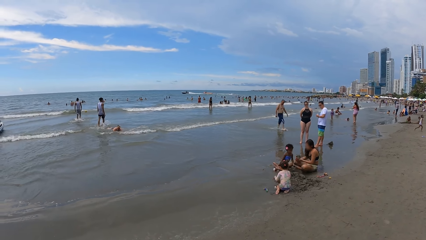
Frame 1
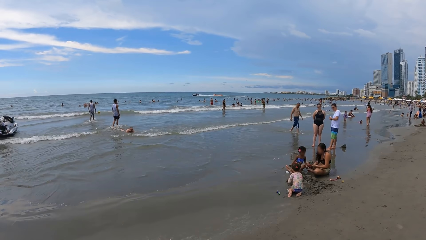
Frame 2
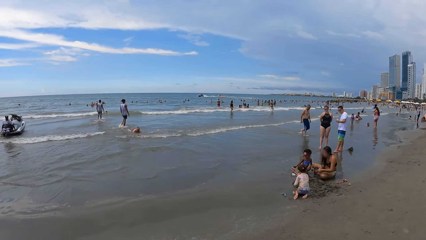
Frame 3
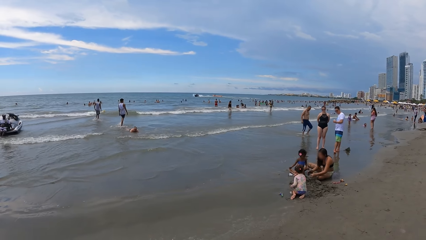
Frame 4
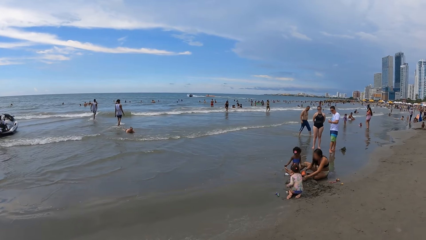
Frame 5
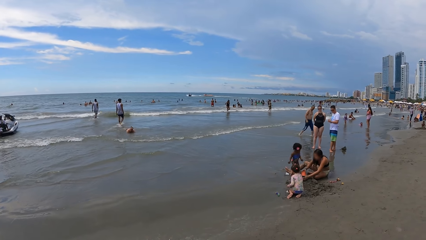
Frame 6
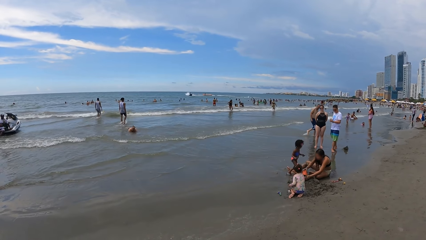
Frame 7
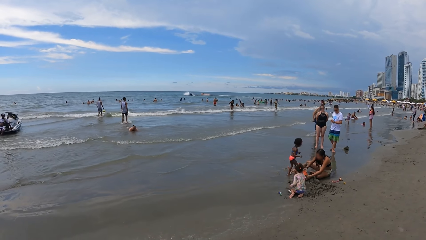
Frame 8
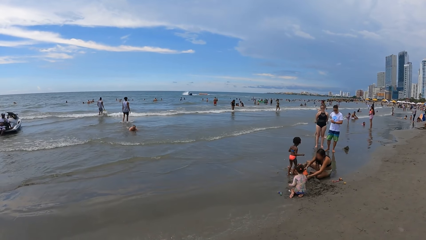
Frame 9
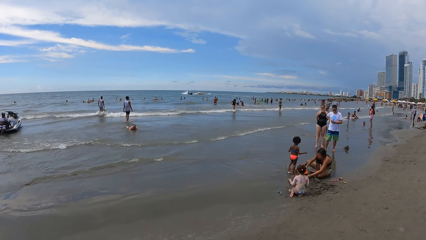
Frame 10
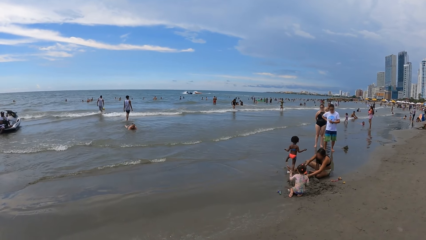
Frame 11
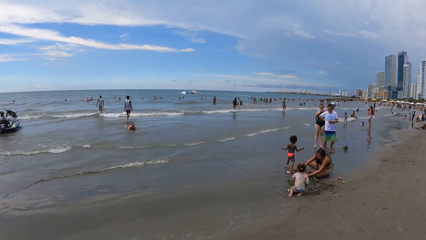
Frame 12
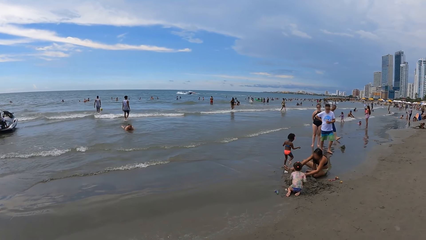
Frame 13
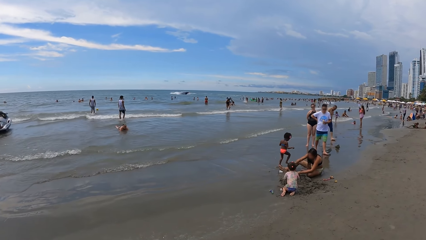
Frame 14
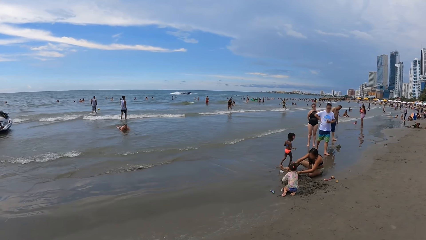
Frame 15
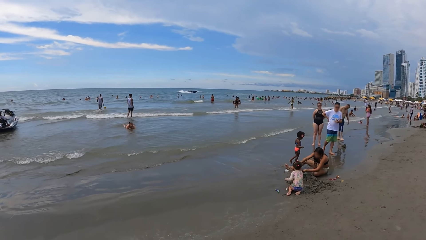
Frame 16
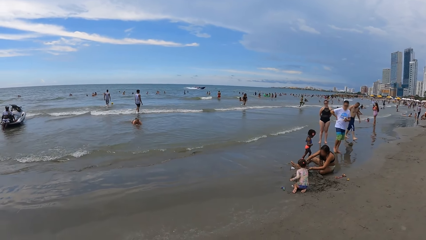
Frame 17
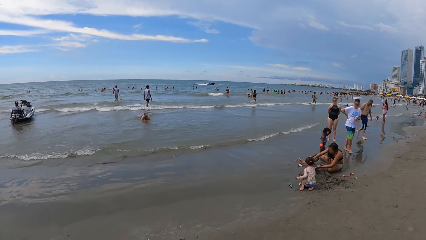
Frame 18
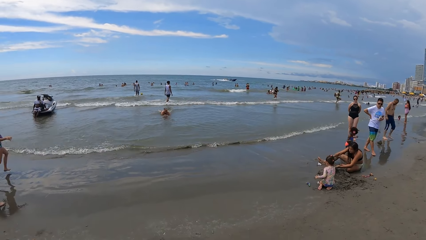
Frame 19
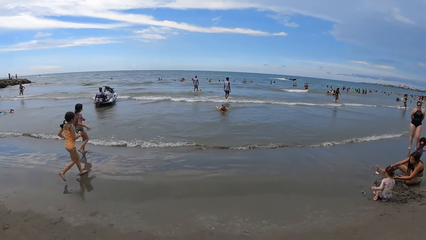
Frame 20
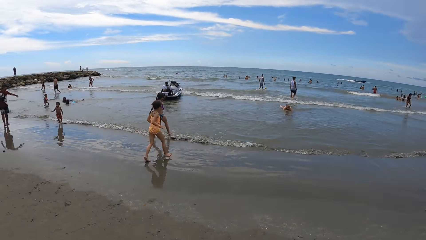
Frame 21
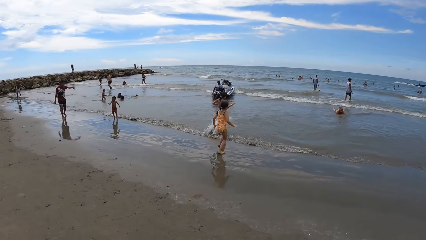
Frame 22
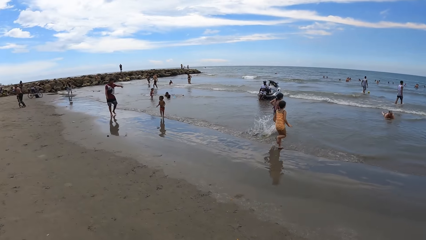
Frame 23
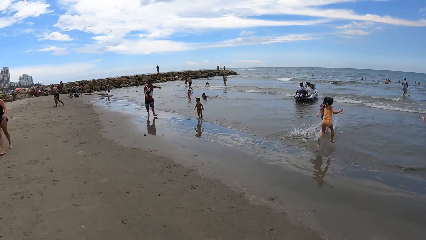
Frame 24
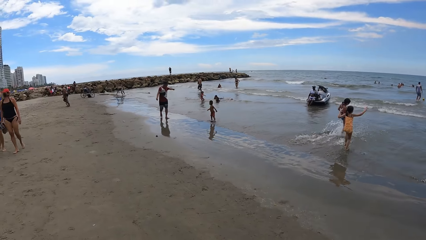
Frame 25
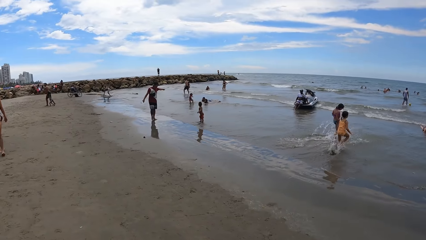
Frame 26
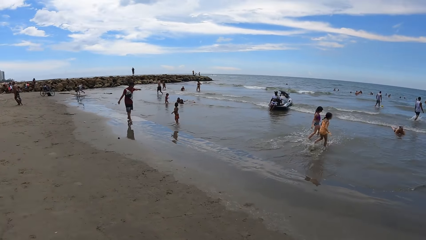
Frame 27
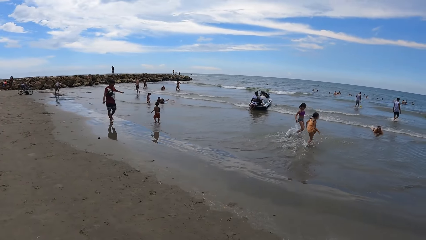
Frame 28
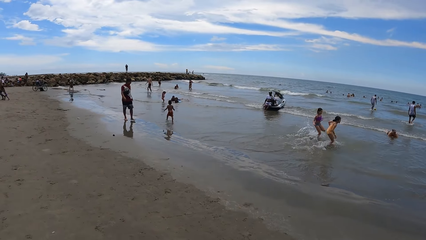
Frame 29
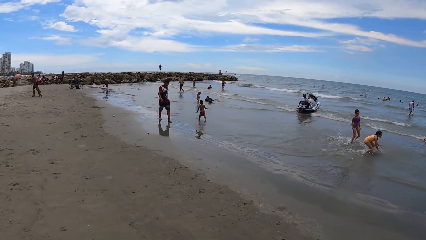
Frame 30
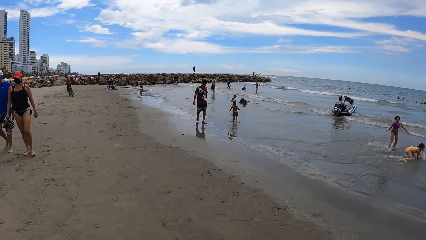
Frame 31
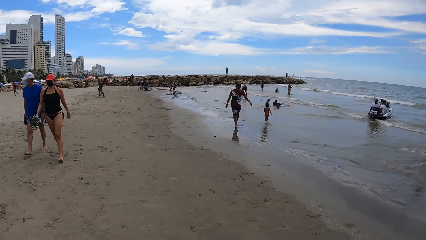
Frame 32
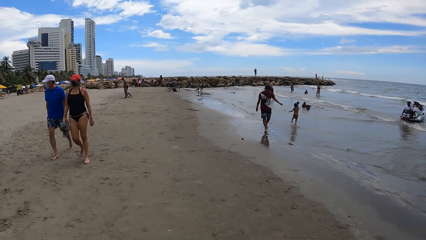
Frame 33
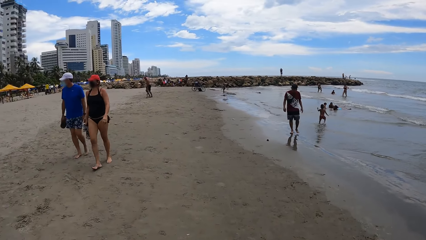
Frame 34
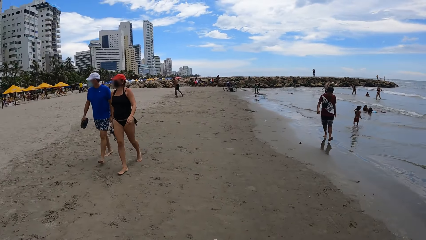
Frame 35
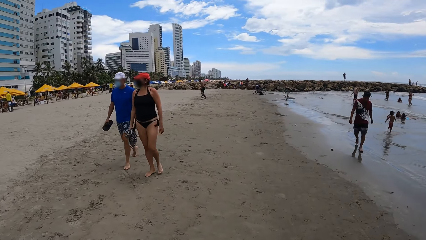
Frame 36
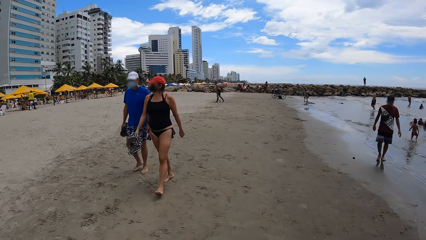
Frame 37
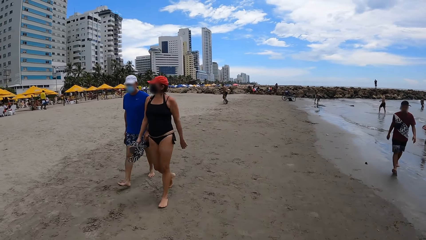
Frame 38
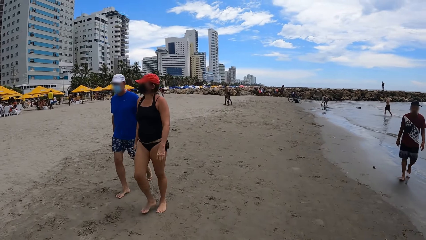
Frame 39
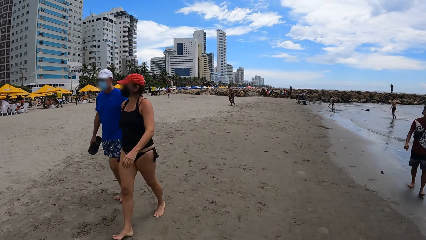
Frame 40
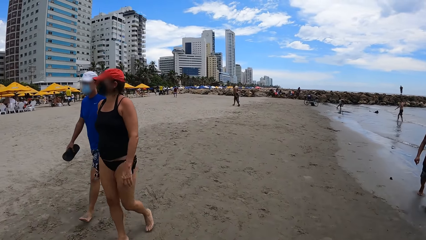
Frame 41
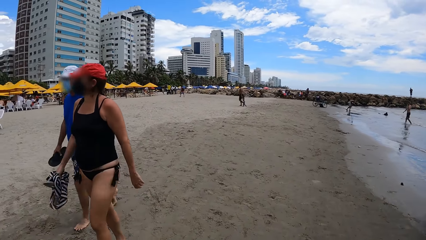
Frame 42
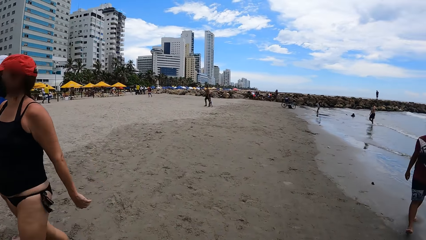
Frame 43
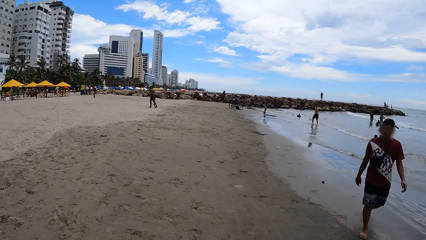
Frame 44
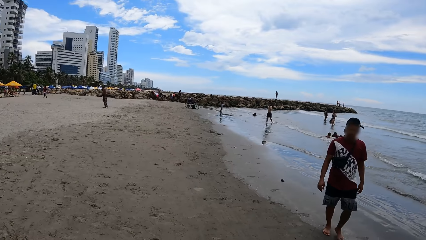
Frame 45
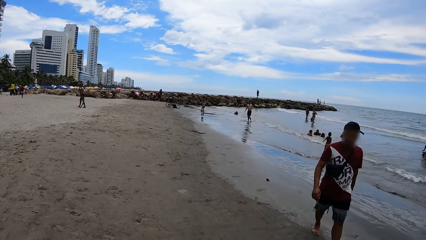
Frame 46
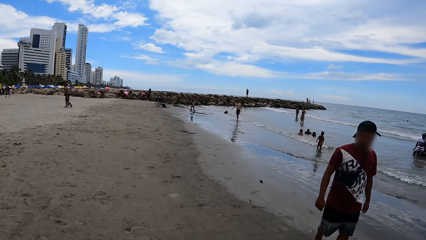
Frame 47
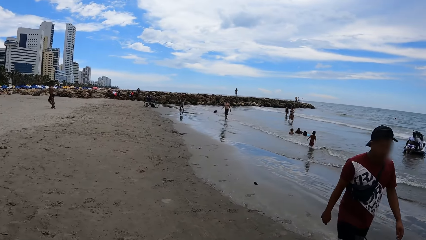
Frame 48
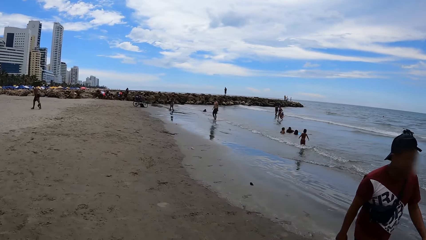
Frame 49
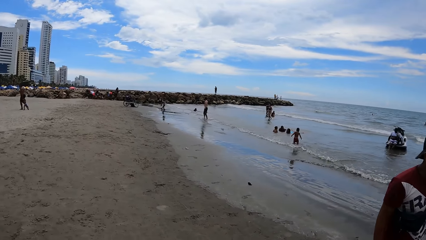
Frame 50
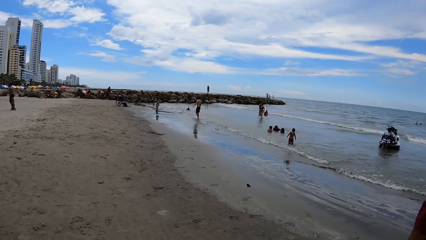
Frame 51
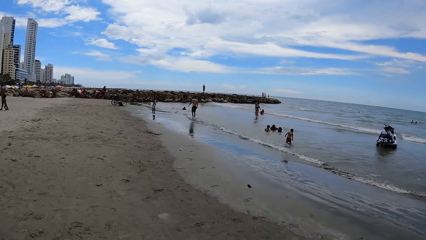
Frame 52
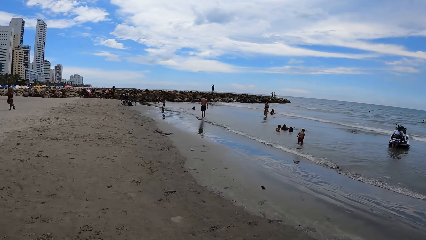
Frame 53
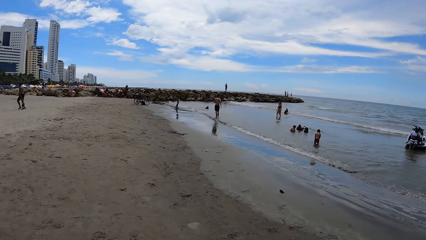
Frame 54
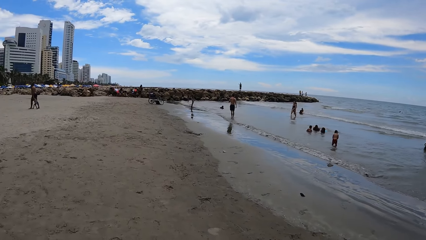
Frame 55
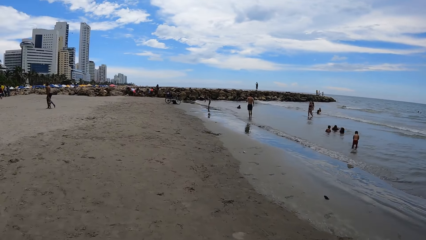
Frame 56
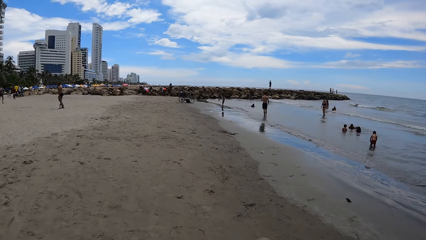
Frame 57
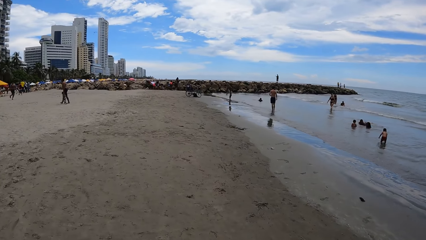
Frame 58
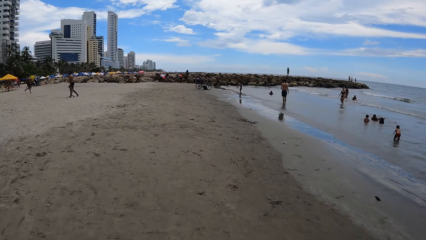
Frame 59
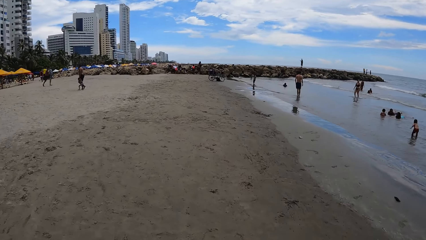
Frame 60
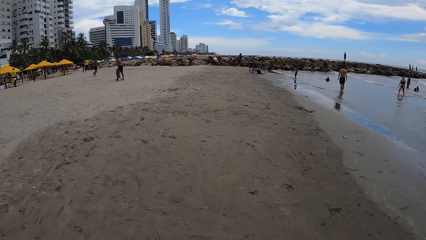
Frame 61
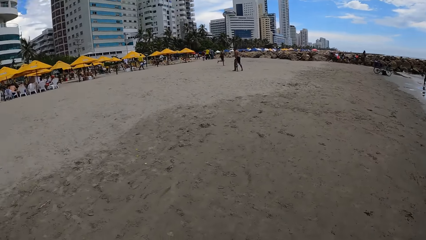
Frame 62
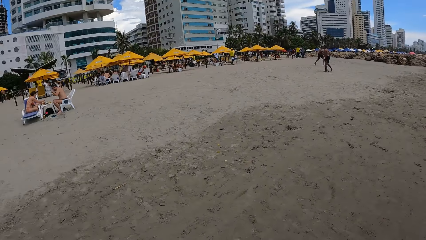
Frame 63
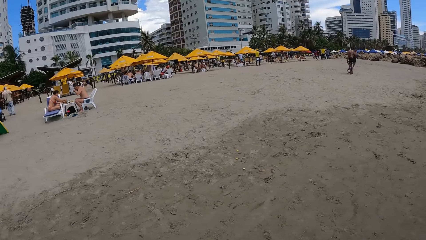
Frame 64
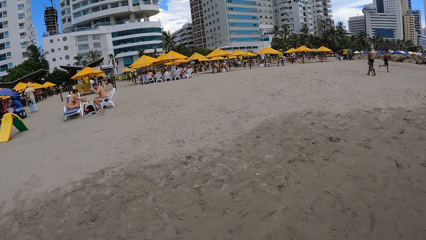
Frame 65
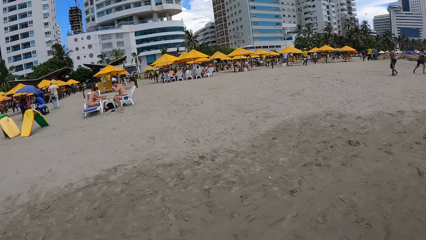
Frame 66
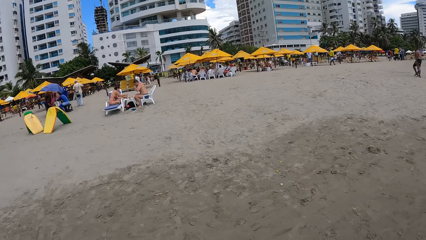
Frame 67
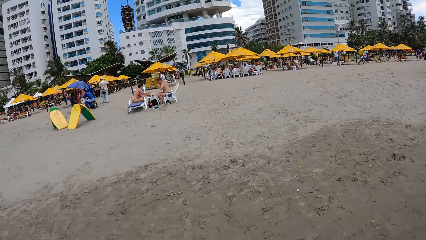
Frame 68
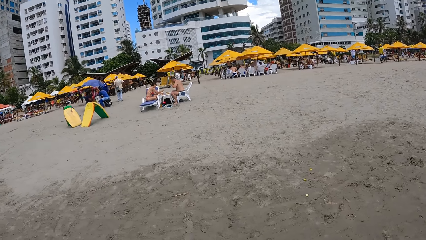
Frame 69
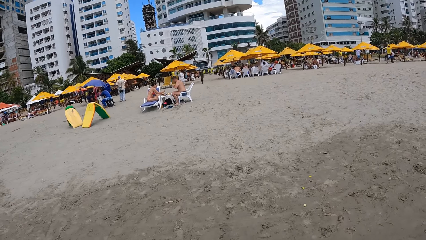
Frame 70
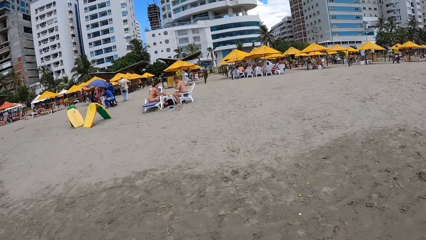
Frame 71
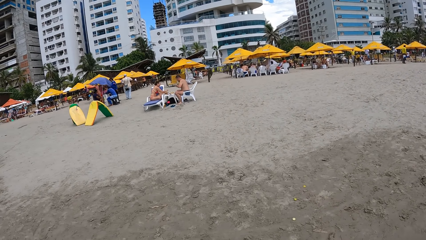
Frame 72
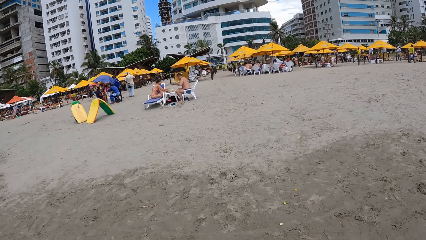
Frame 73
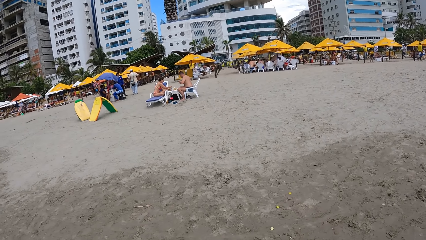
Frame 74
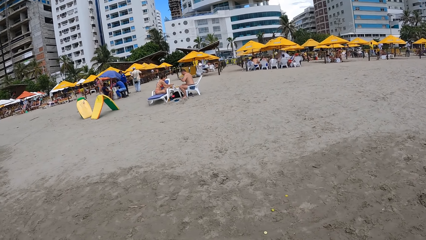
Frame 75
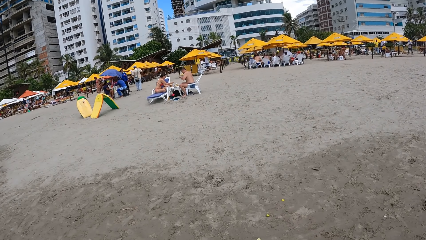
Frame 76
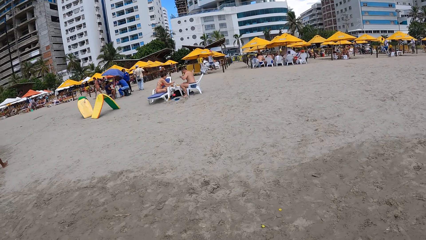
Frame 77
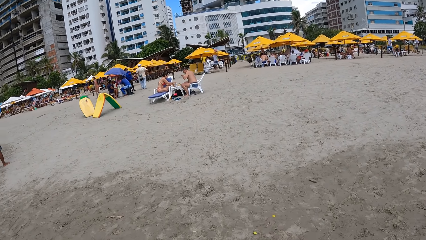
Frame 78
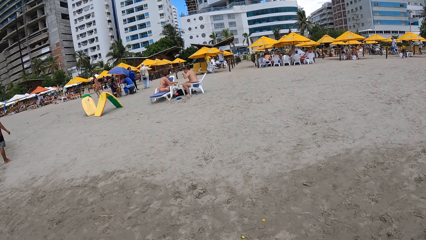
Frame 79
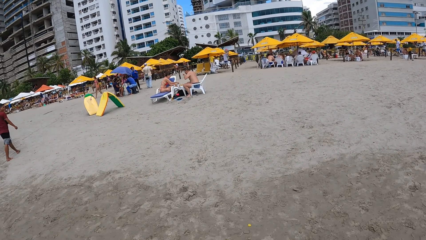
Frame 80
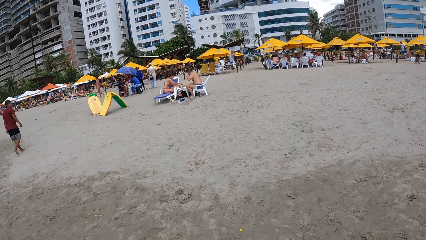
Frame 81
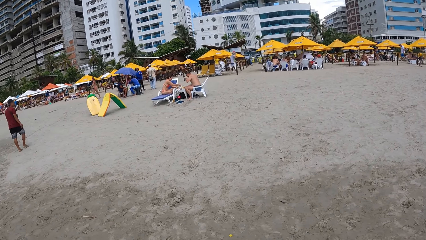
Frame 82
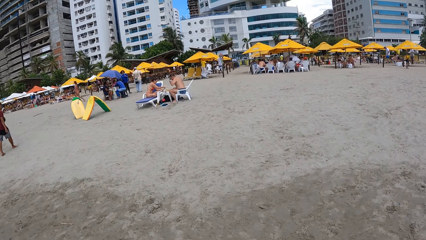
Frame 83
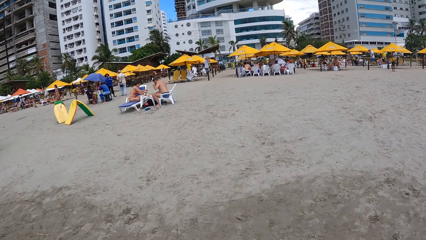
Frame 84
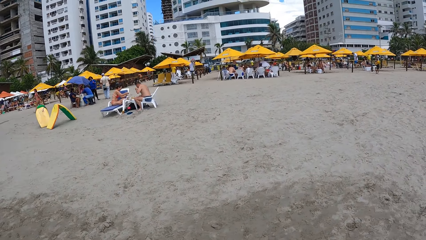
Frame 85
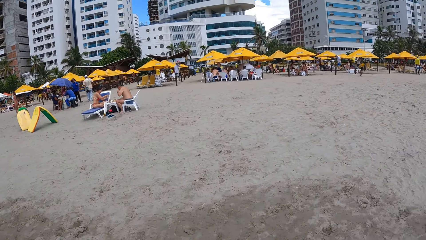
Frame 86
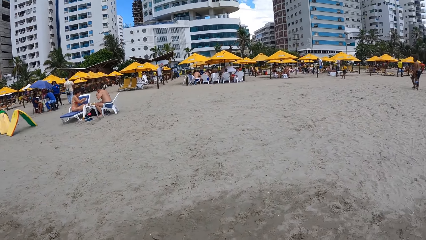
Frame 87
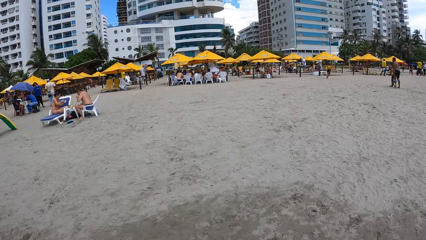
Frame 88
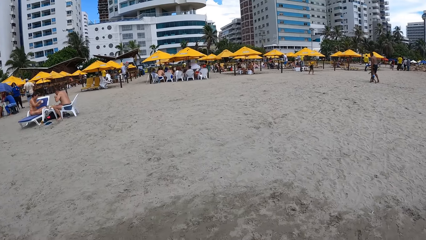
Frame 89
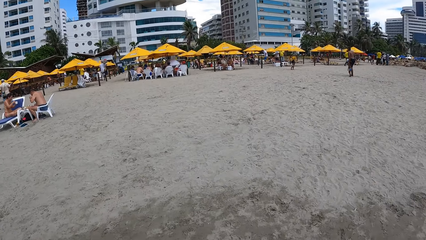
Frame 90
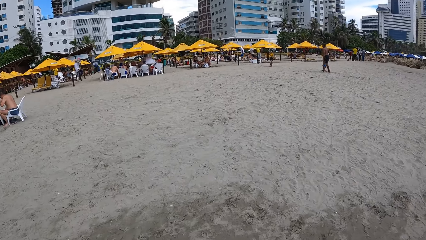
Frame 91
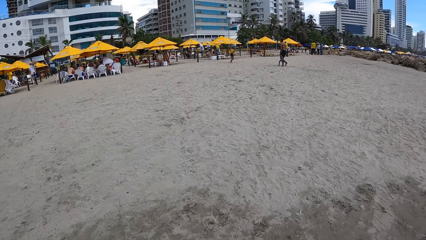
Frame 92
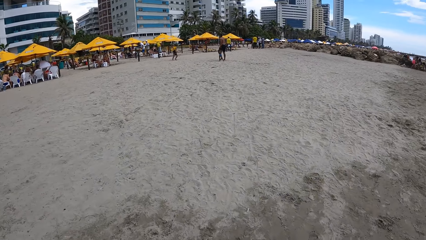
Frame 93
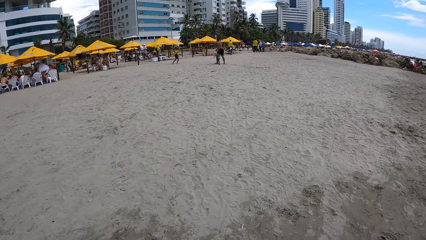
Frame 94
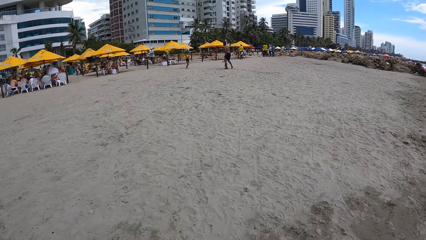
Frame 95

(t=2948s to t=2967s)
The camera wearer looks around. They walk around the seashore. They walk around on the sea sand. They look around.
